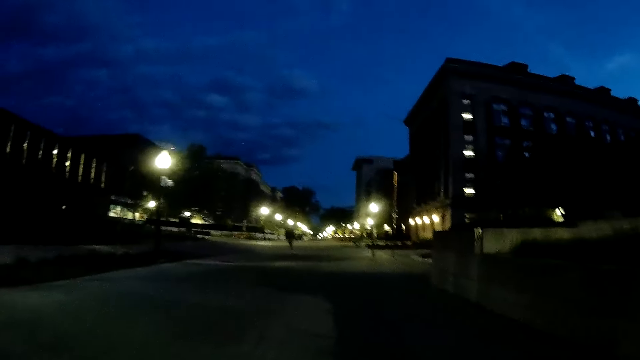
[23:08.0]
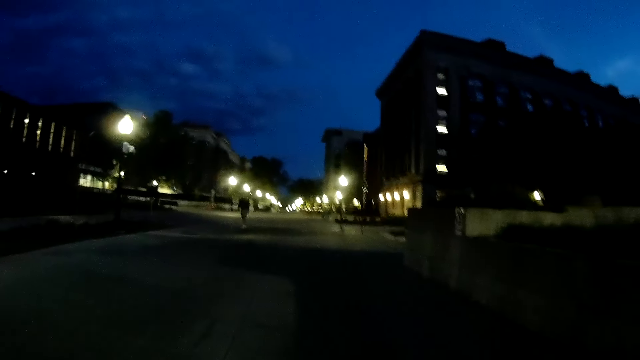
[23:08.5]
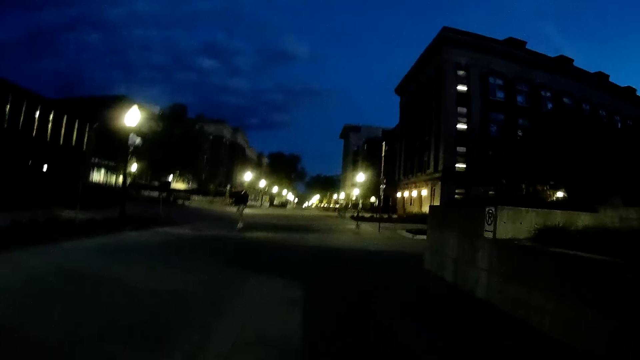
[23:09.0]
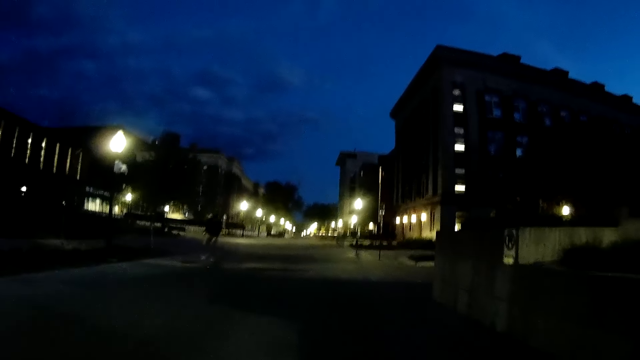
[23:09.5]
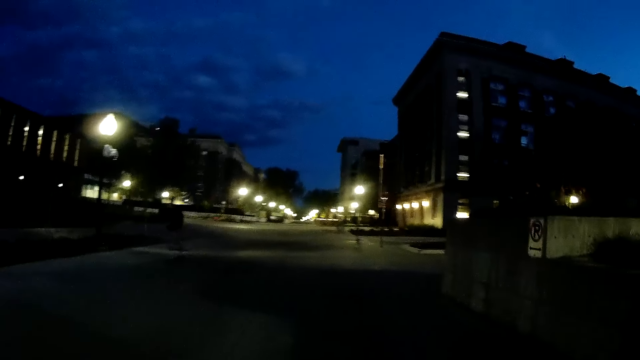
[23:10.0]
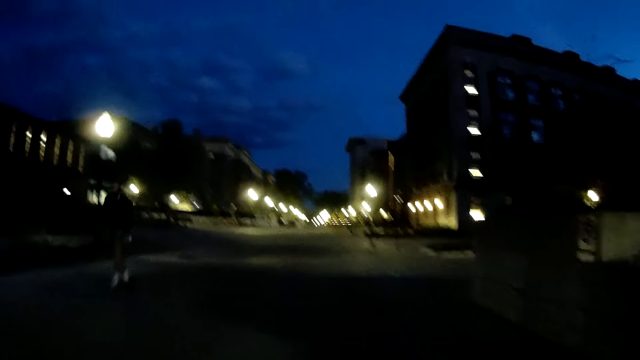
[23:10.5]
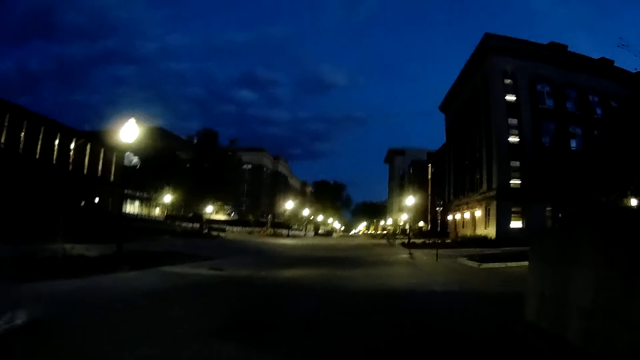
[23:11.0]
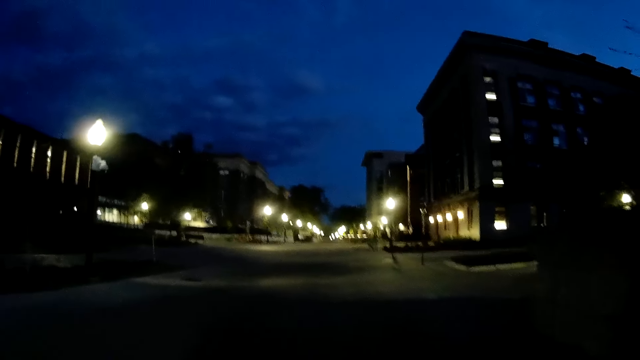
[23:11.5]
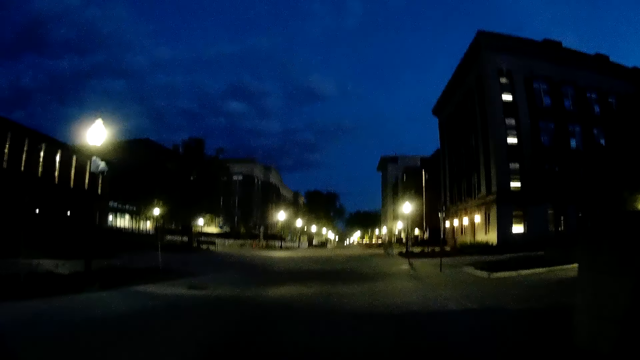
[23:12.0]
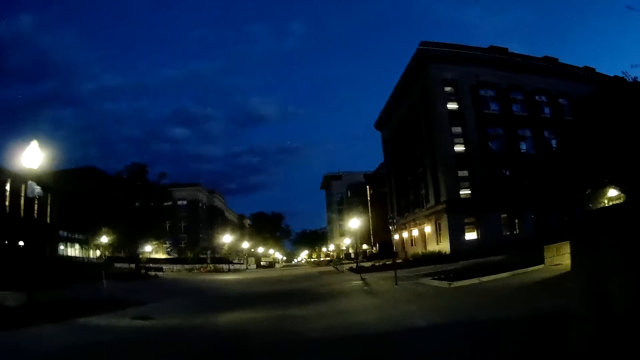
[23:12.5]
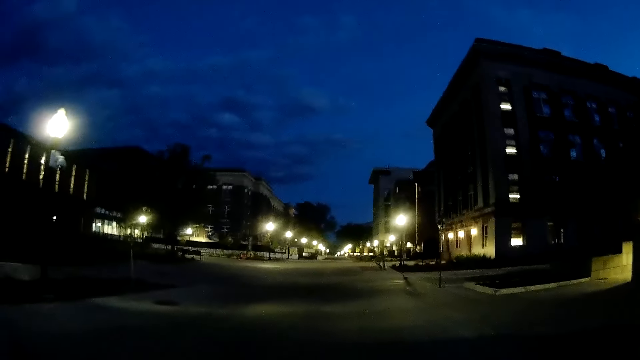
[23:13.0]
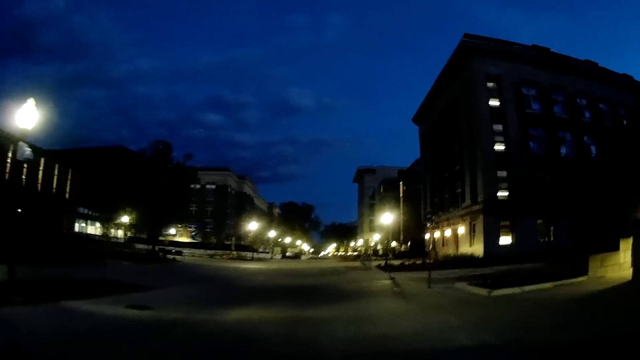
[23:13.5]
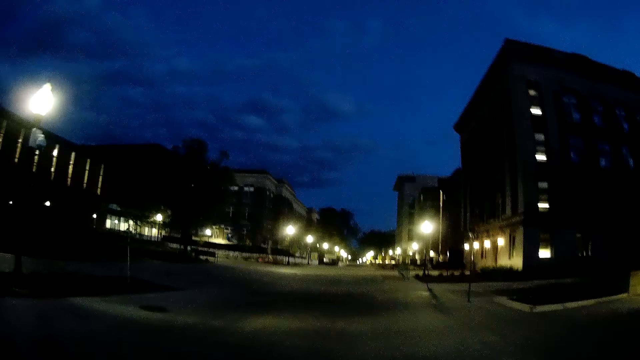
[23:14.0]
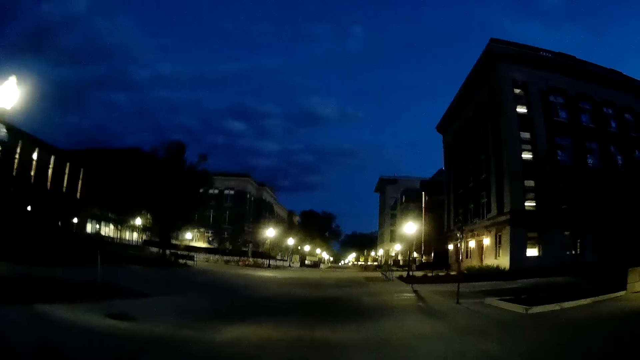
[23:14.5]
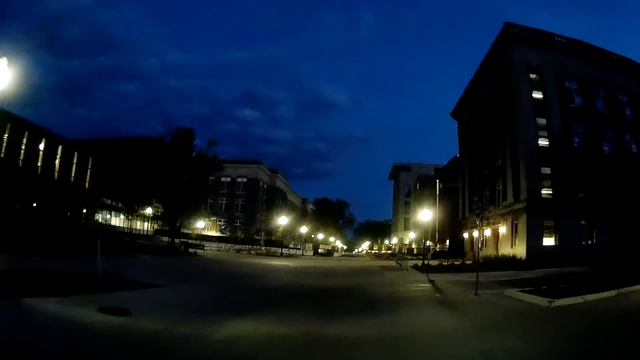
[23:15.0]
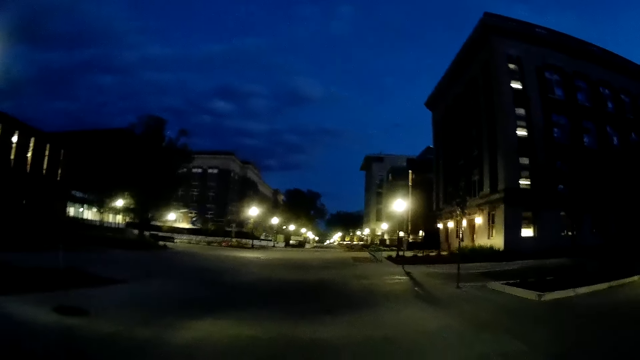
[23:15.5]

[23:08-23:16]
A man passes the camera wearer on a skateboard.

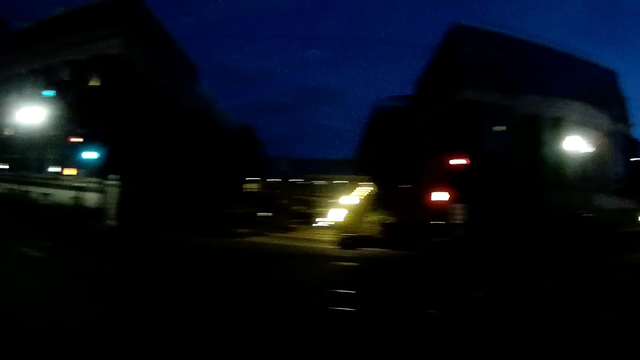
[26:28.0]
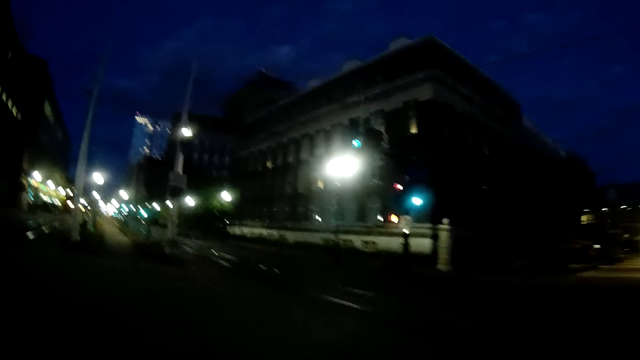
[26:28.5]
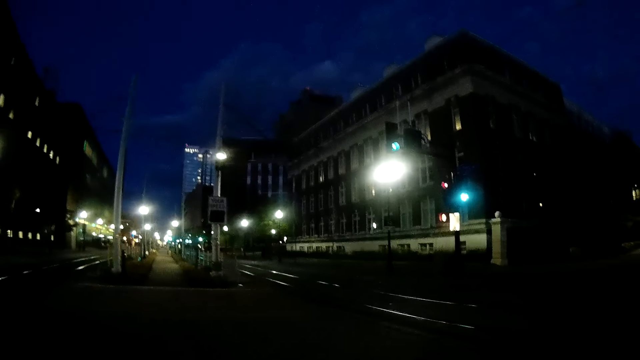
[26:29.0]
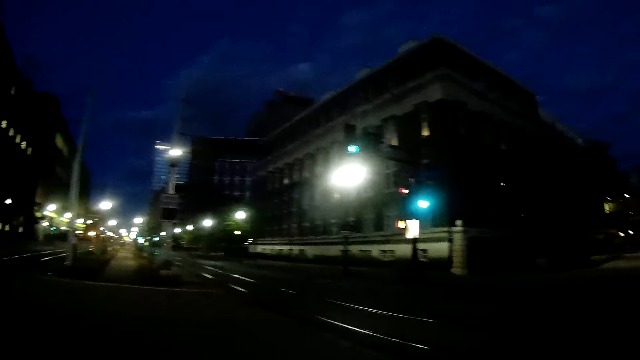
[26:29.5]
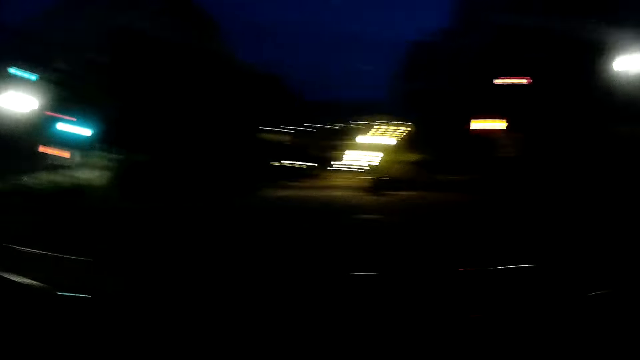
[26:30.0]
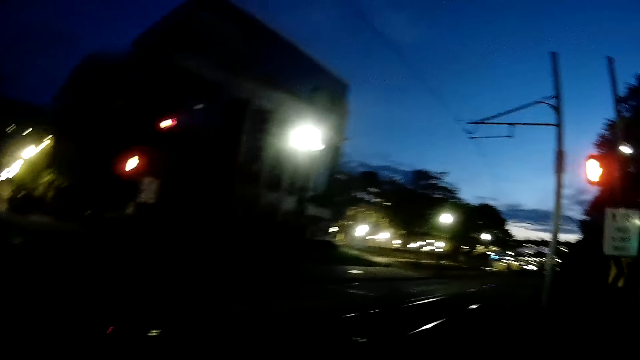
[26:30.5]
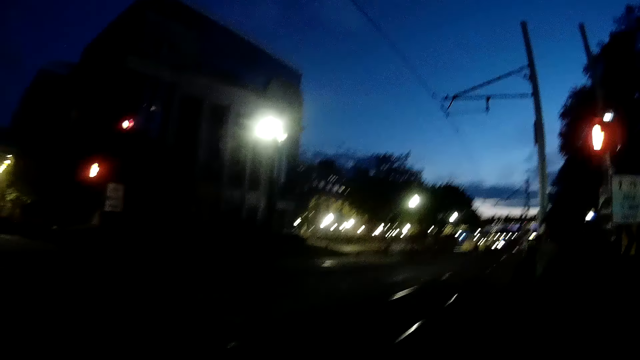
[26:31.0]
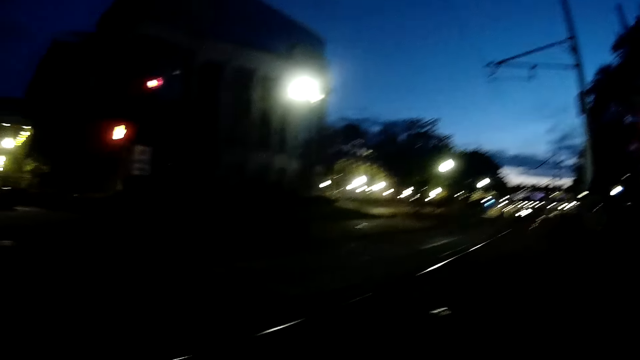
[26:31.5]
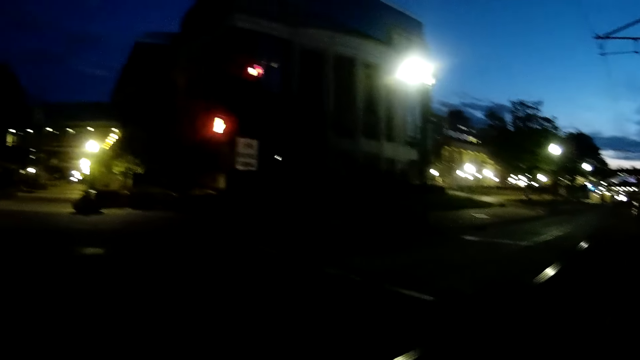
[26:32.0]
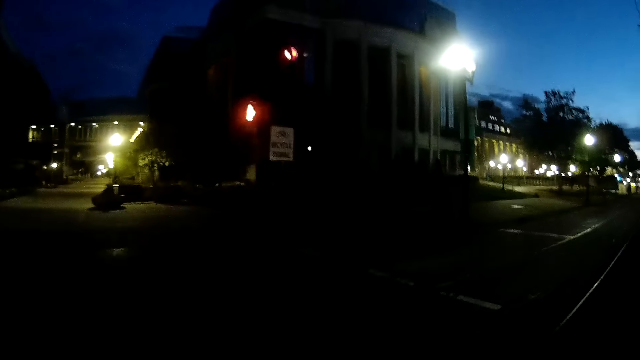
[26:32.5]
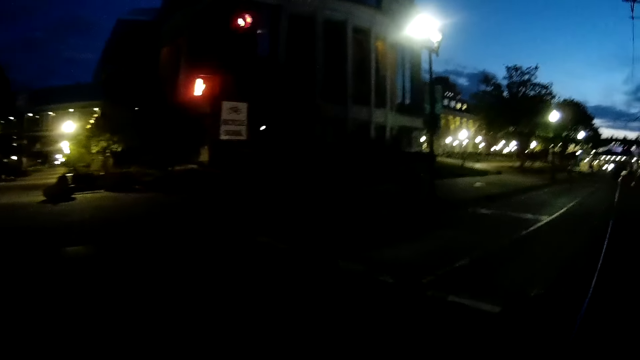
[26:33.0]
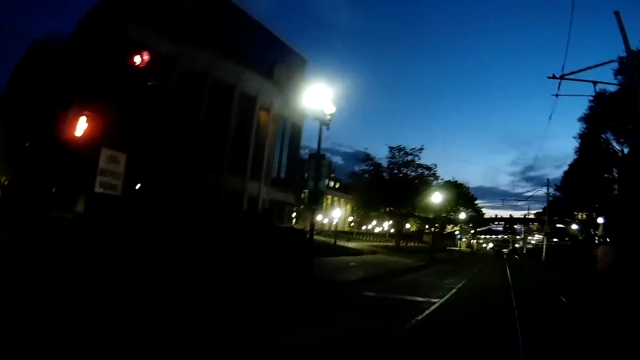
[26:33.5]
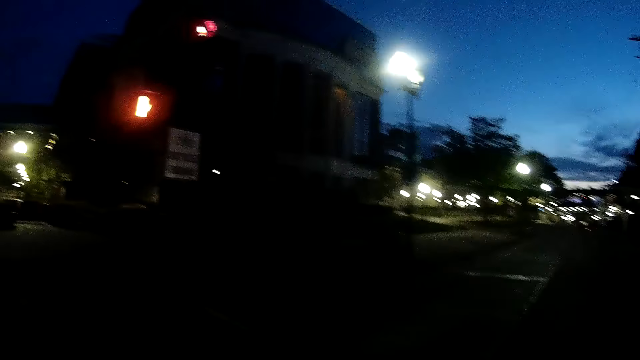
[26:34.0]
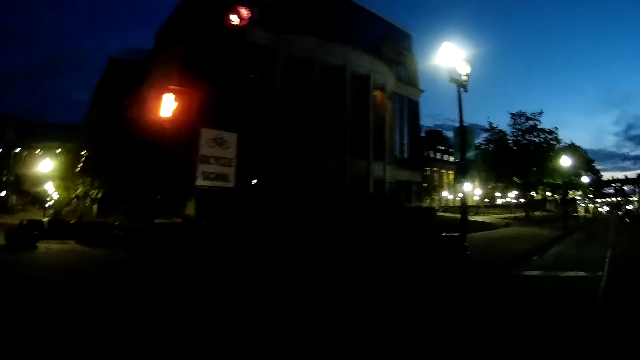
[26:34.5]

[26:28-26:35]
The camera wearer crosses a road.

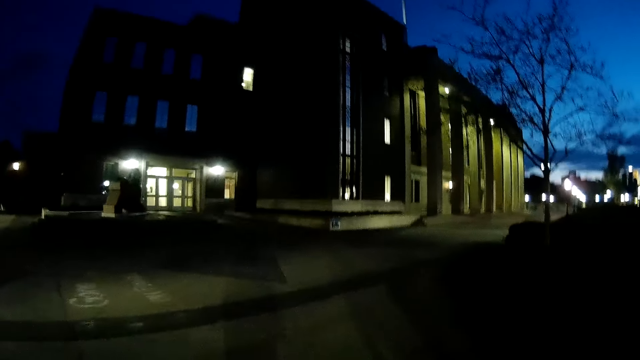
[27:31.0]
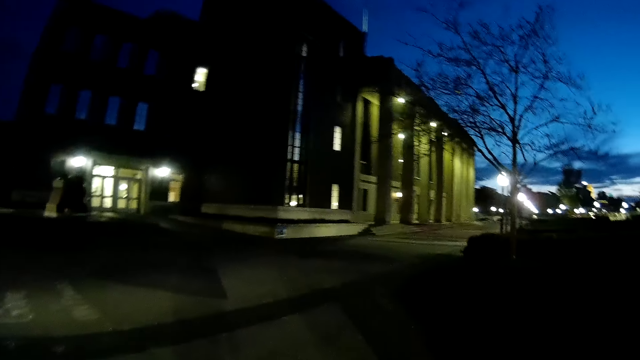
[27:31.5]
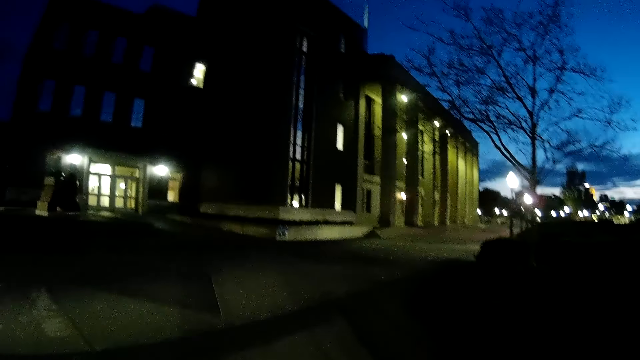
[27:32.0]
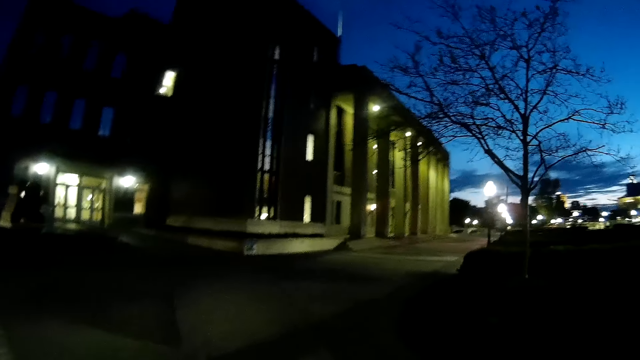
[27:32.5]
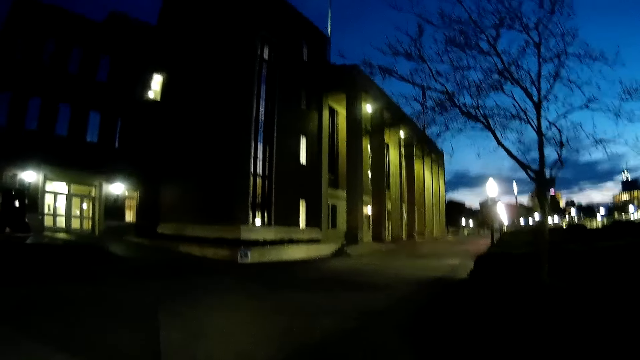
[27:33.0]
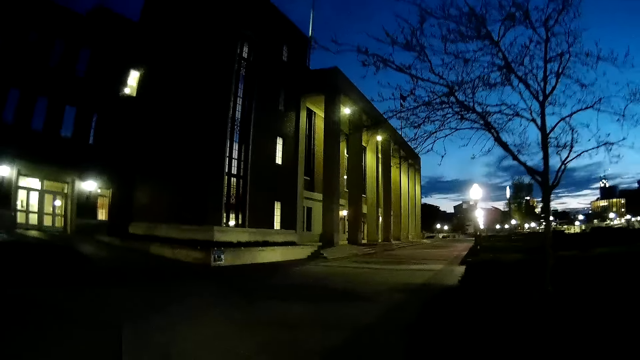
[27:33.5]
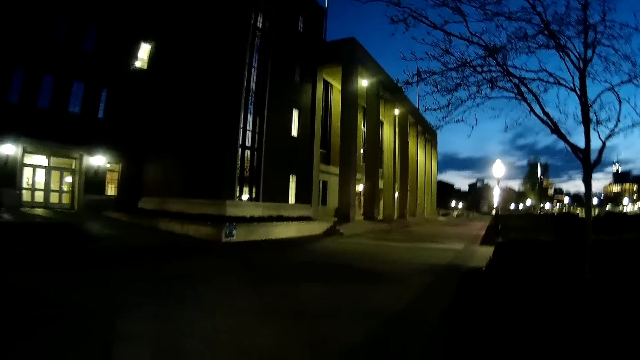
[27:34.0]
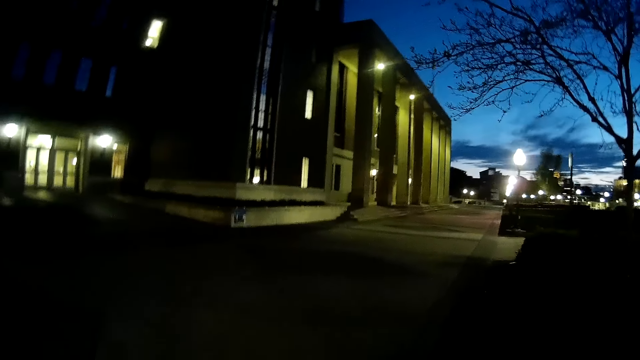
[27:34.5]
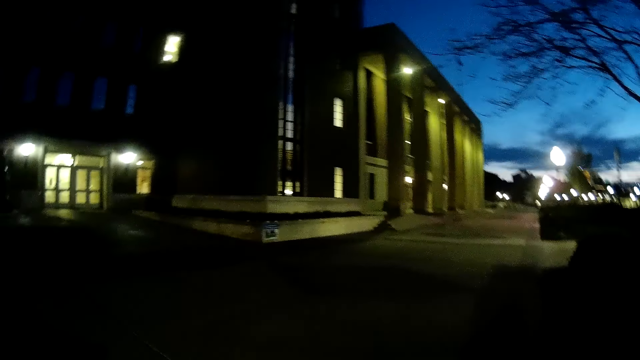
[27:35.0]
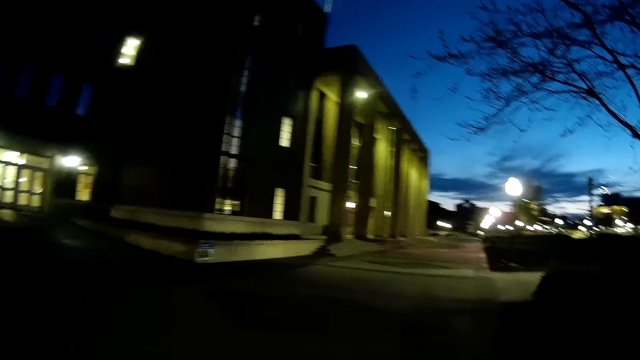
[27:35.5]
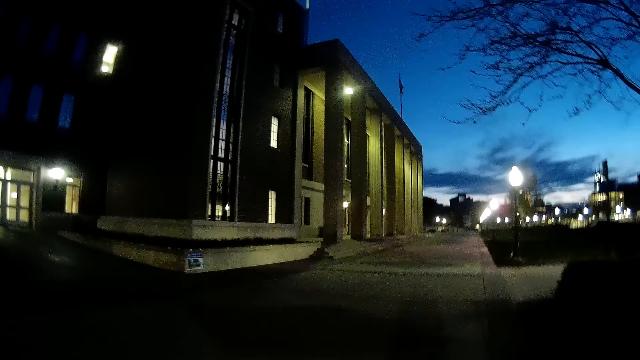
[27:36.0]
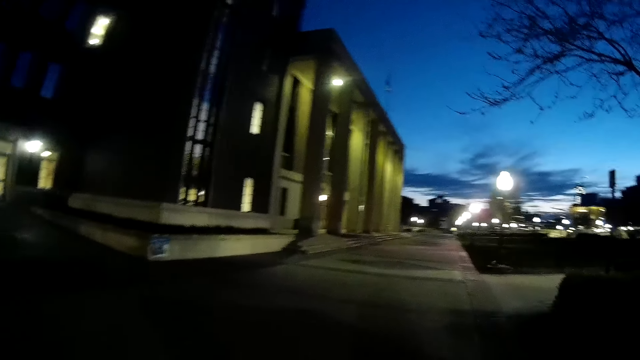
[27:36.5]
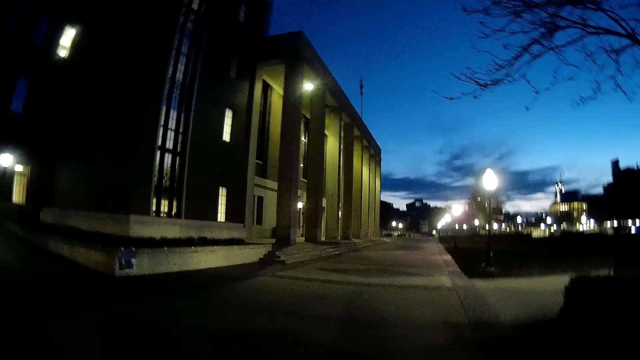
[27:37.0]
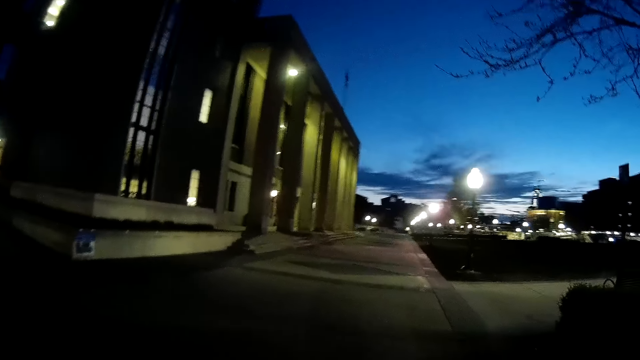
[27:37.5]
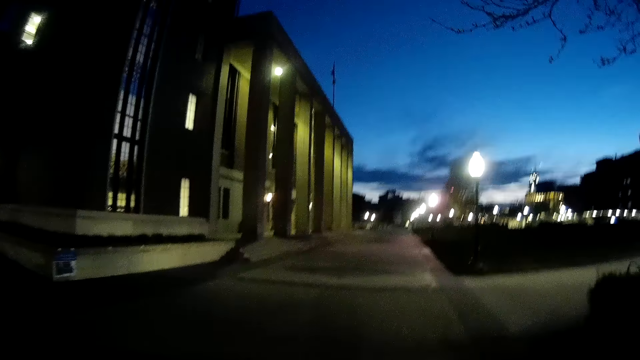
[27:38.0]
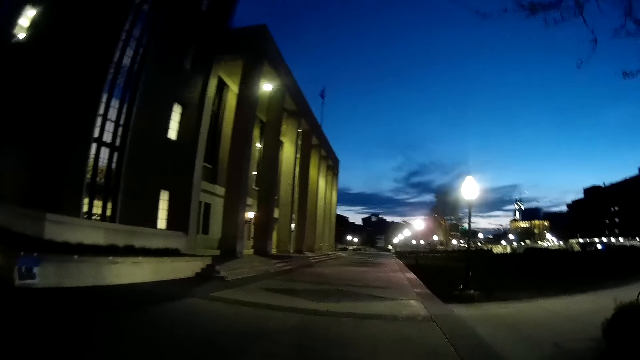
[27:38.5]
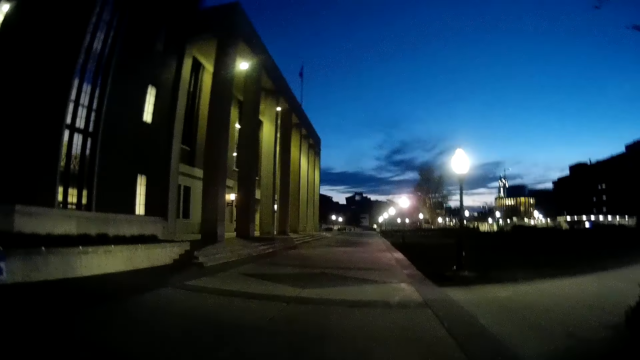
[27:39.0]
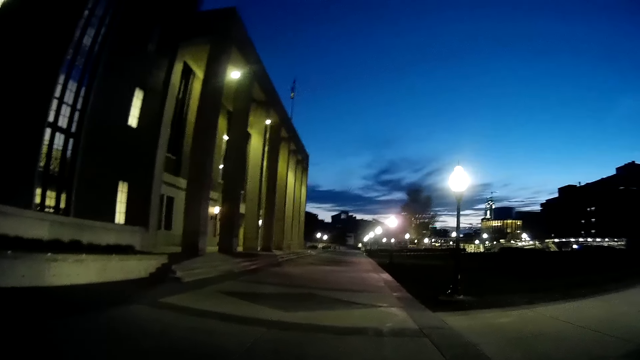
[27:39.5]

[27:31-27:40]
The camera wearer walks further down the walkway. They slightly turn to the right hand side and walk around the compound.
